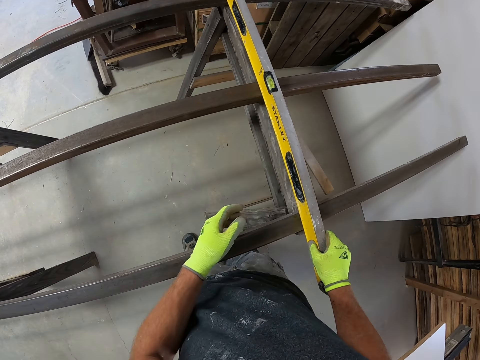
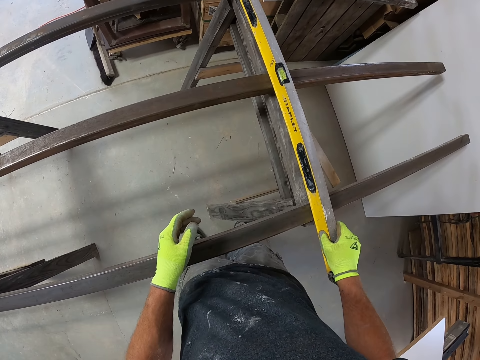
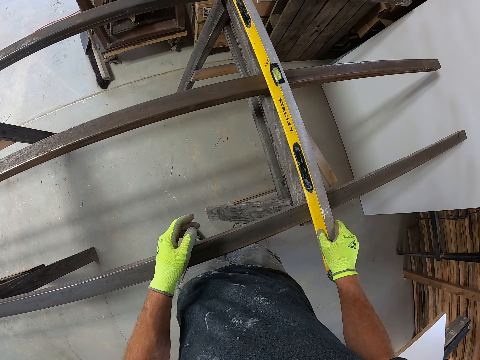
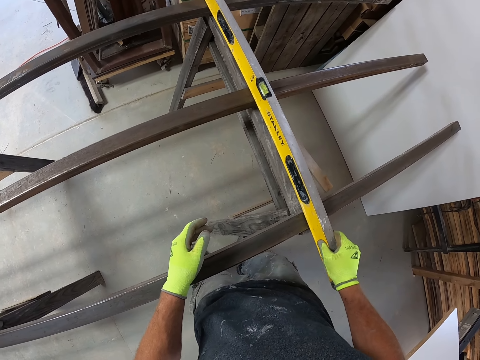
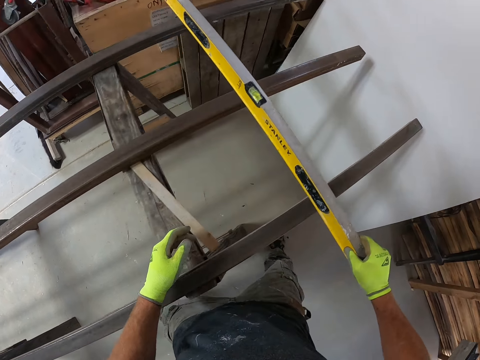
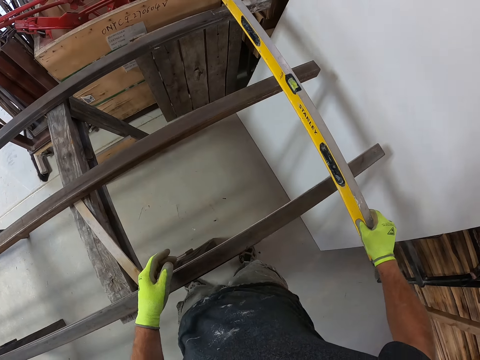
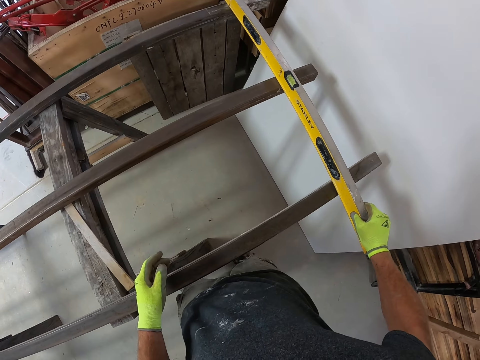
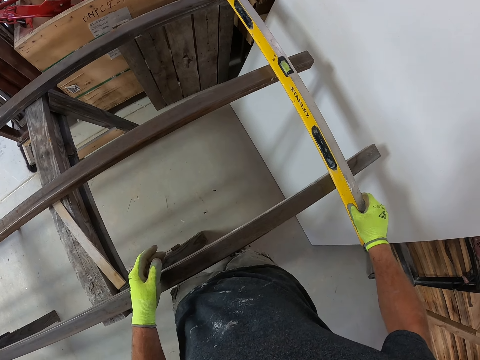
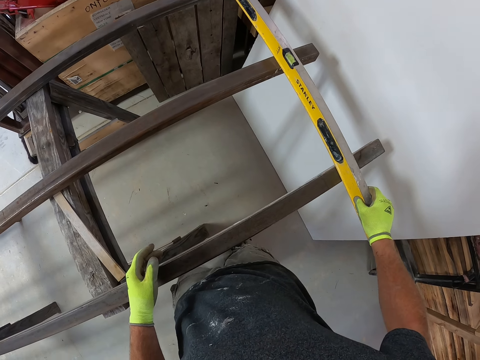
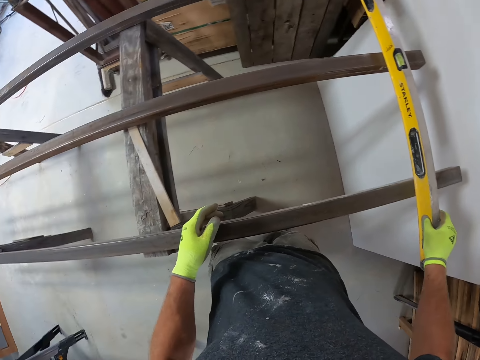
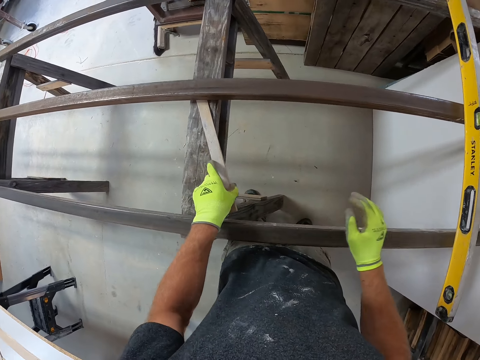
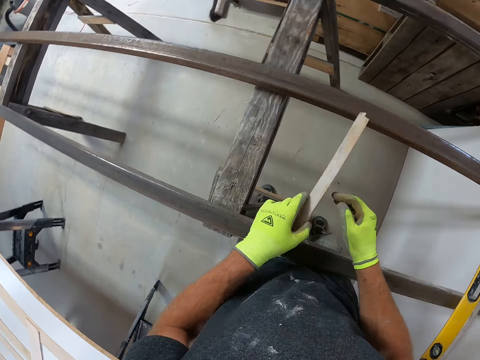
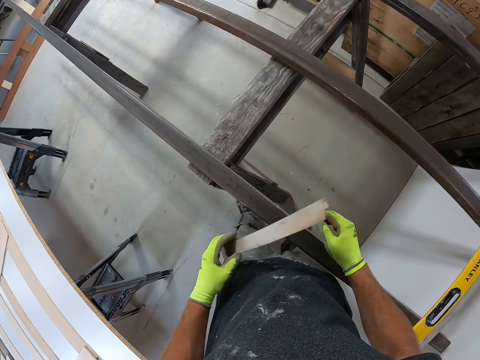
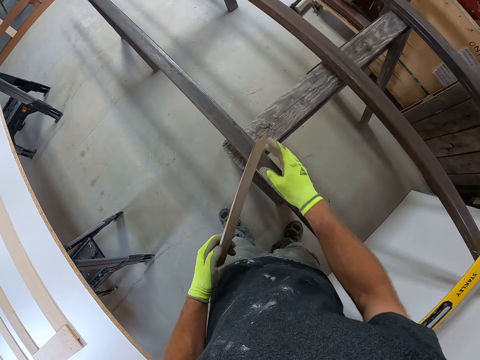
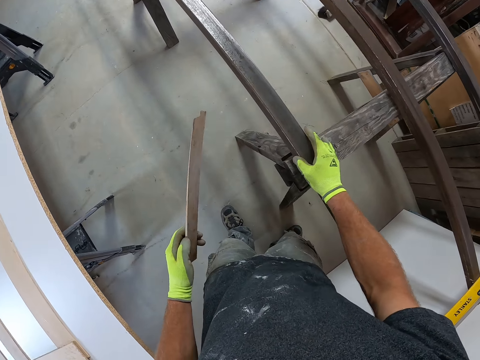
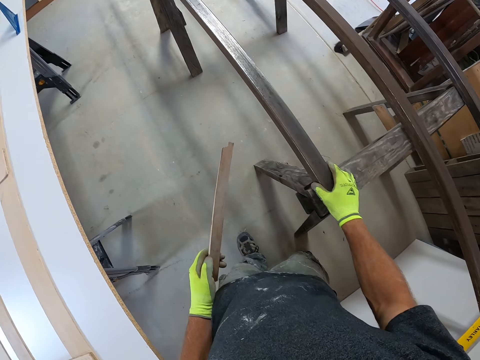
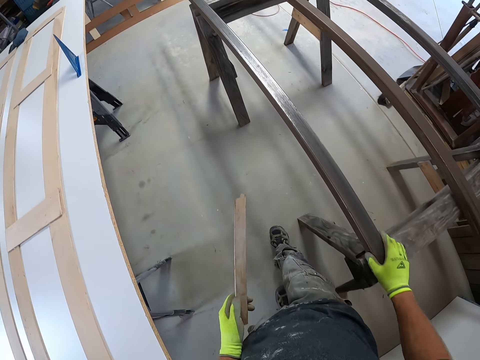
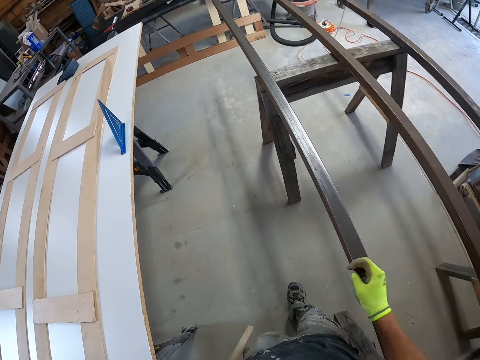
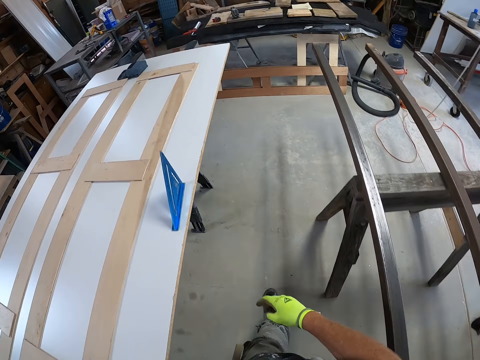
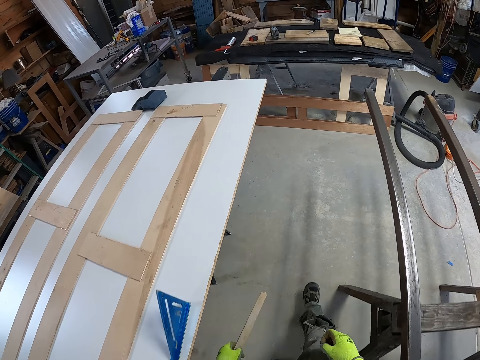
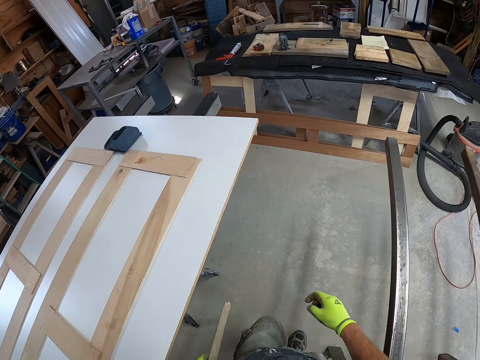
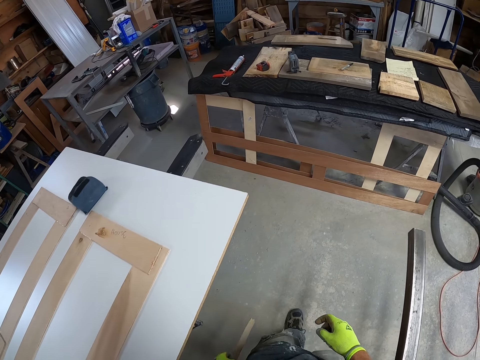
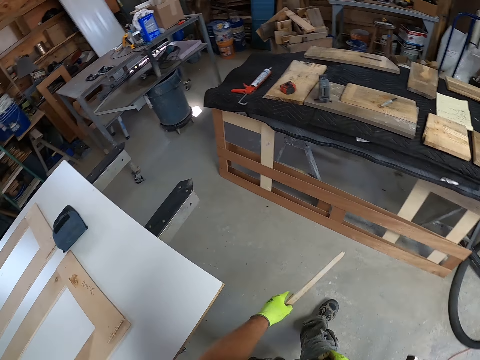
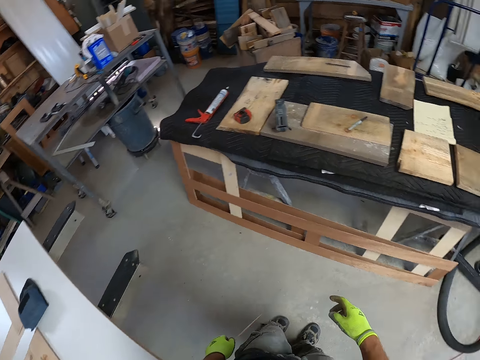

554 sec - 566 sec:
The camera wearer holds the level tool. They move beside the metal rods. They place the I-beam level against the metal rods. They pull the piece of wood from the table leg. They hold the piece of wood. They hold the metal rod. They walk beside the metal rod.

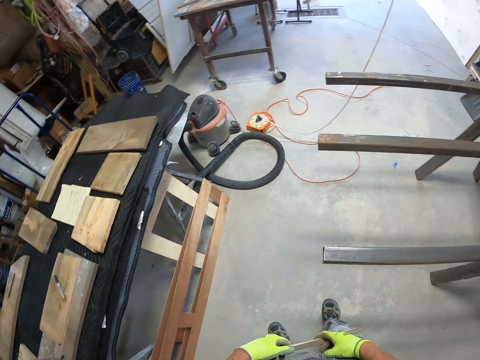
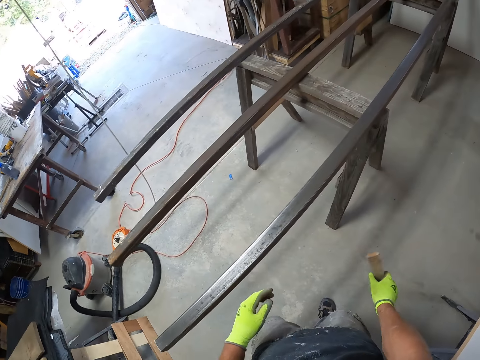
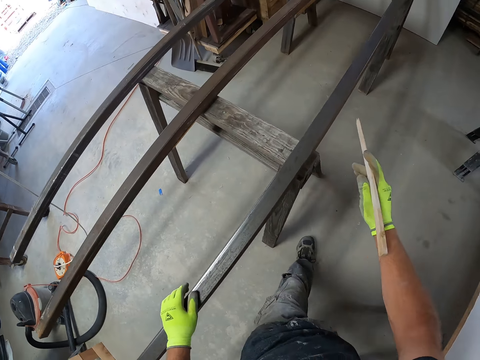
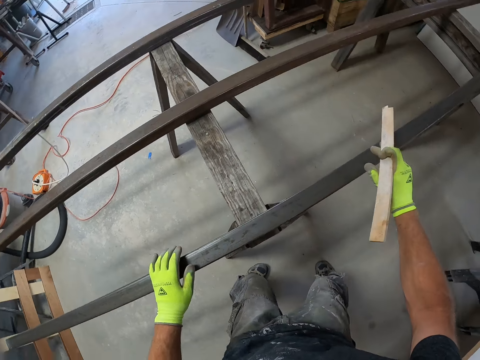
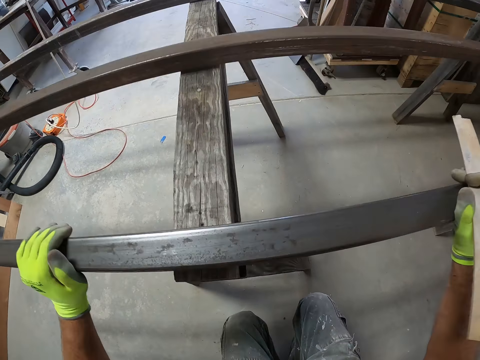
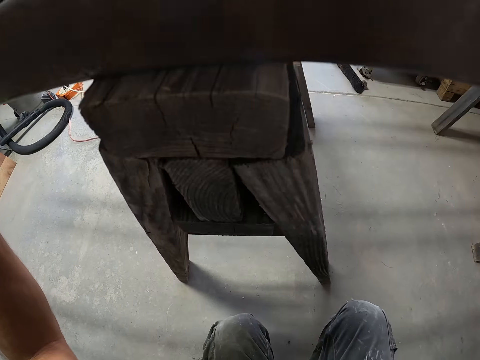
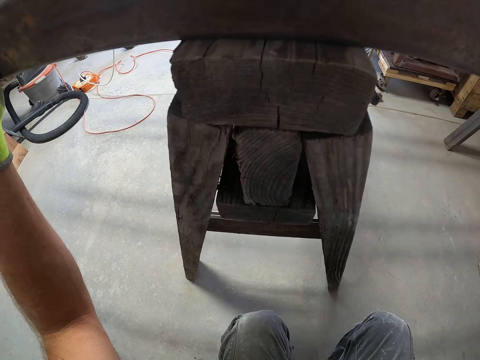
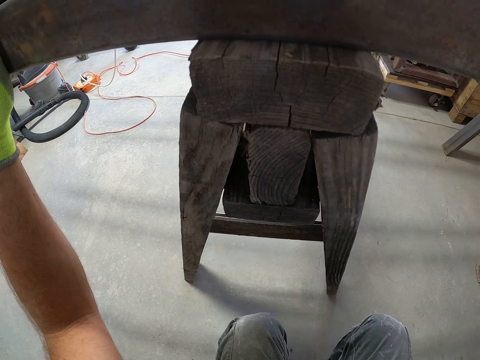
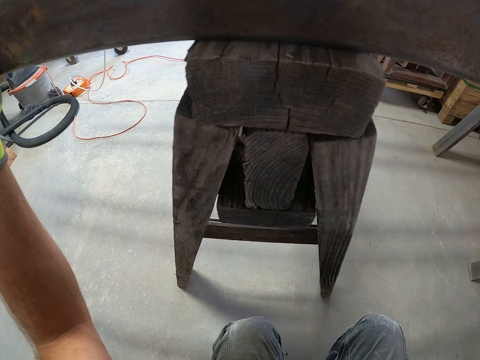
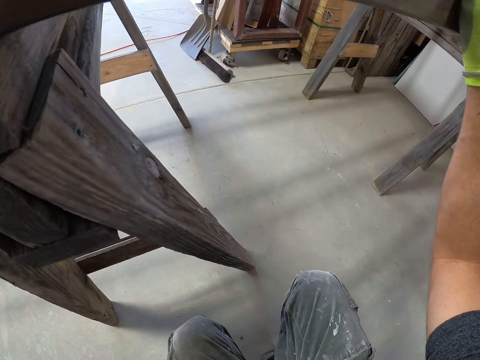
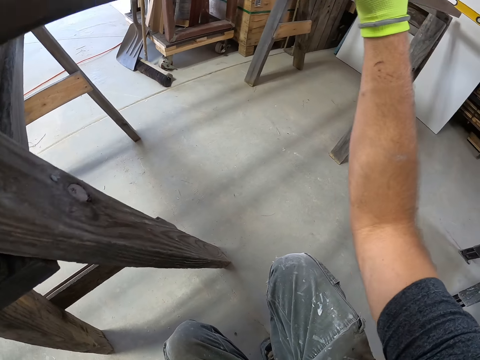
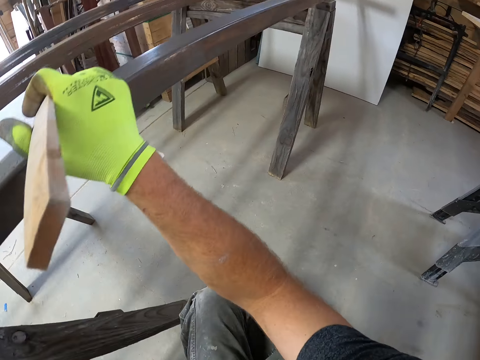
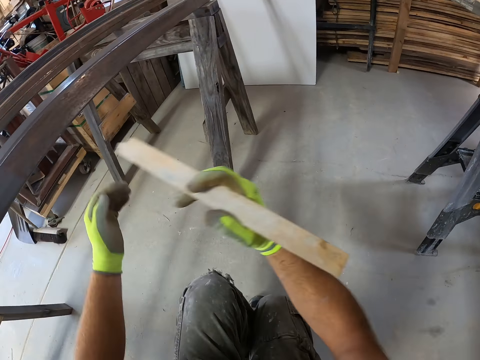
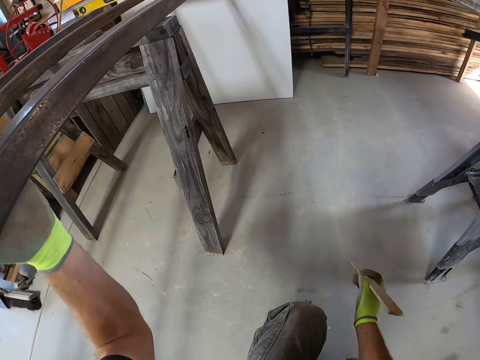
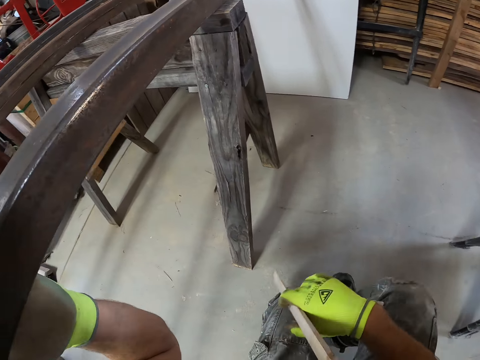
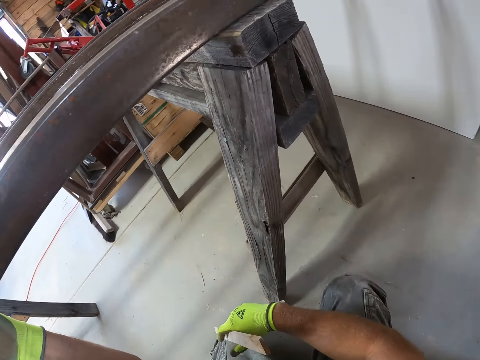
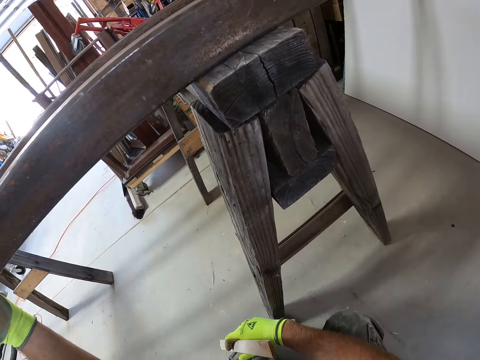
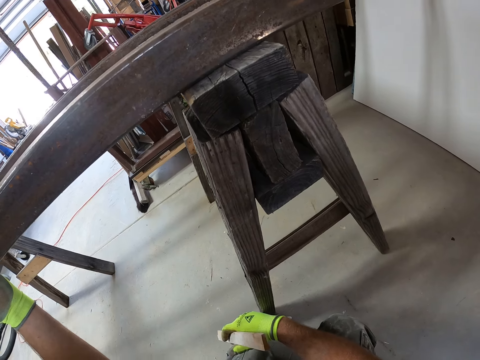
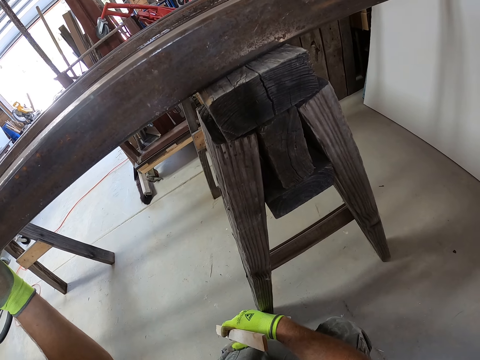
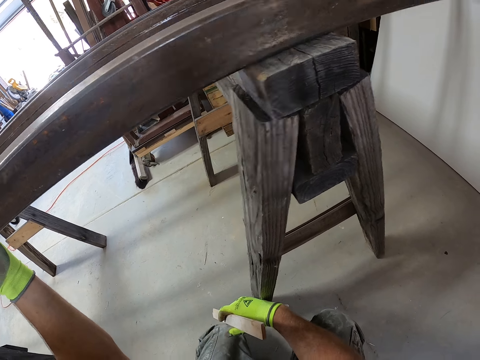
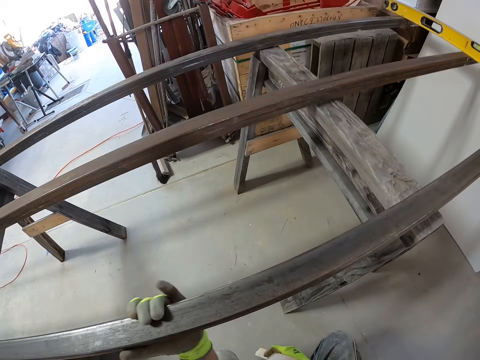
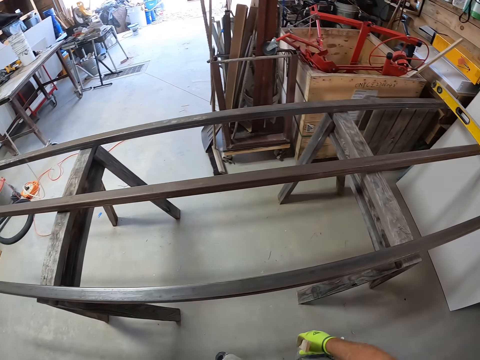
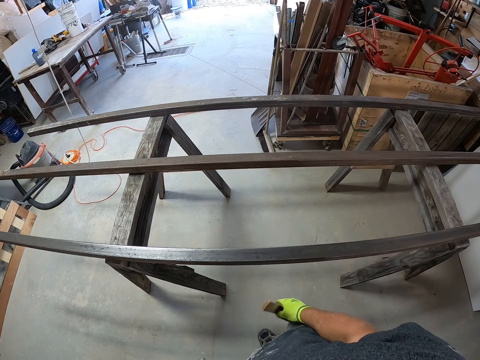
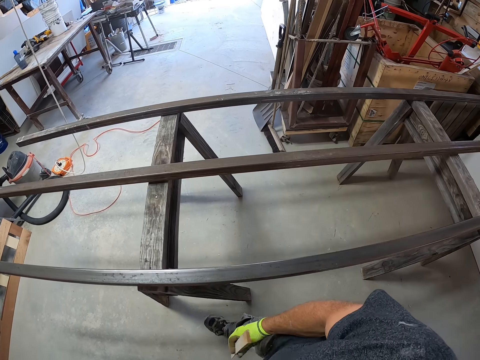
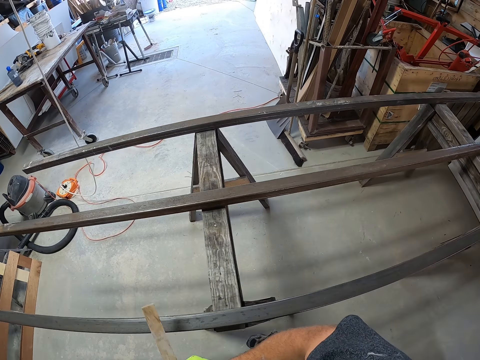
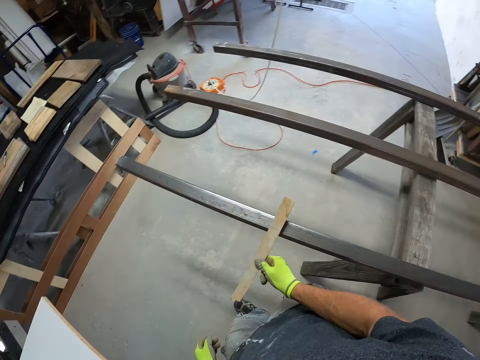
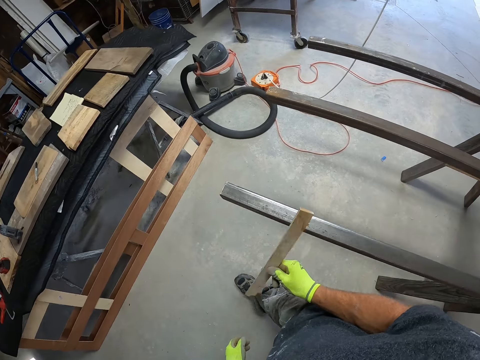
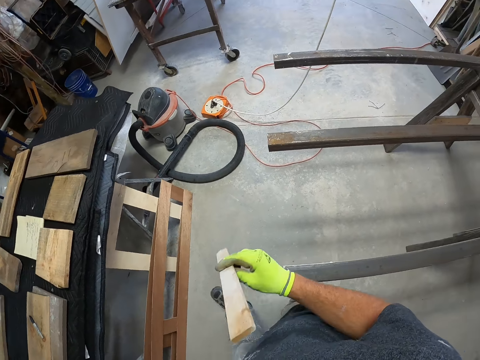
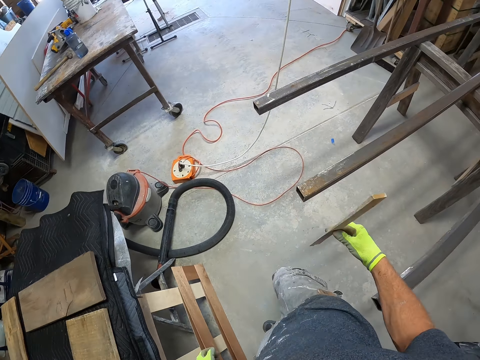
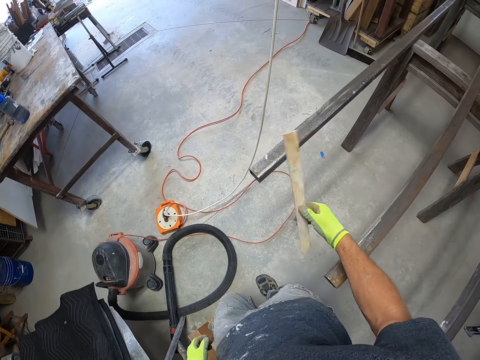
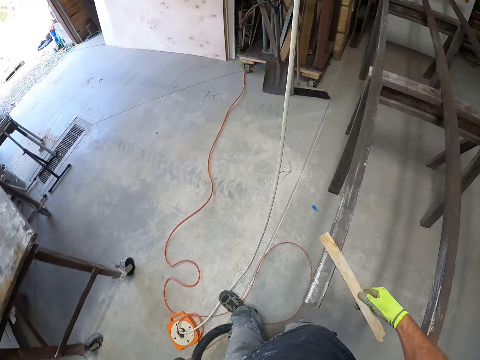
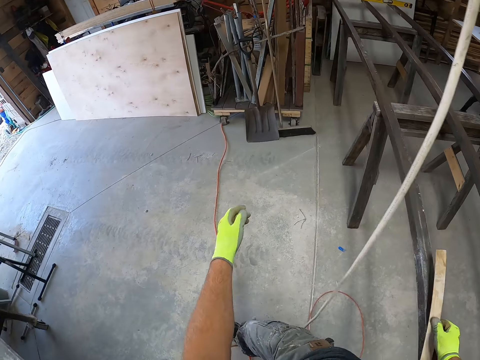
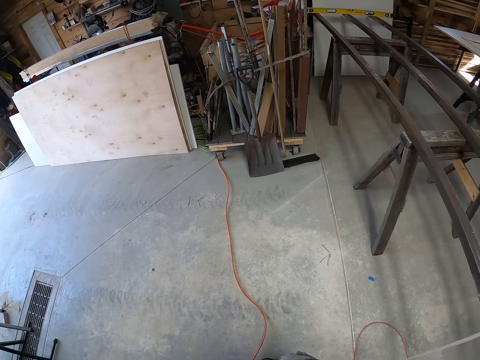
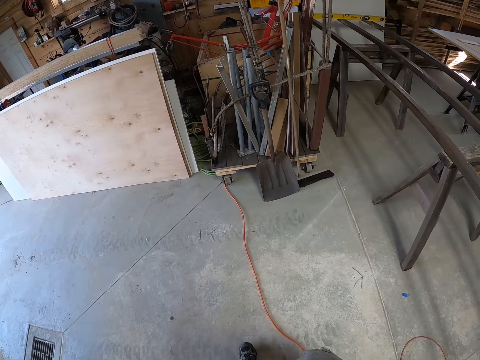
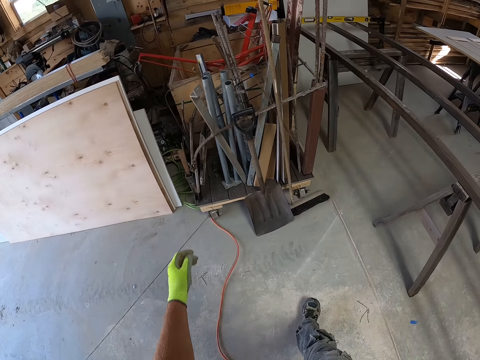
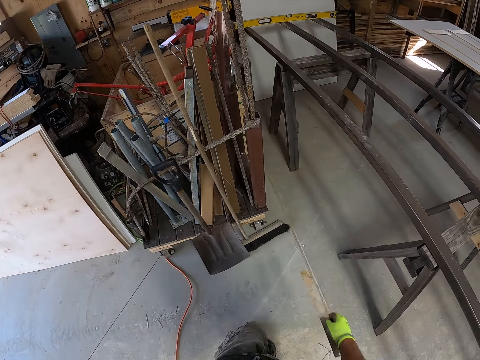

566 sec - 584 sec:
The camera wearer holds the piece of wood with the other hand. He puts his hand on the metal rod and squats beside the metal rod. He bends down with both hands on the iron metal. He moves beside the metal rod. He looks at the wooden stand. He bends down with his hand on the iron metal. He stands beside the metal rod. He walks beside the metal rod. He hits the piece of wood against the metal rod.
